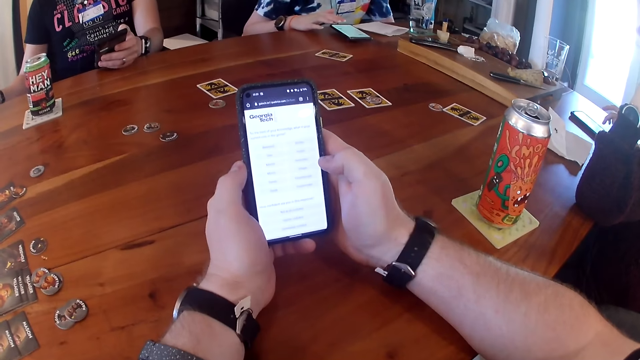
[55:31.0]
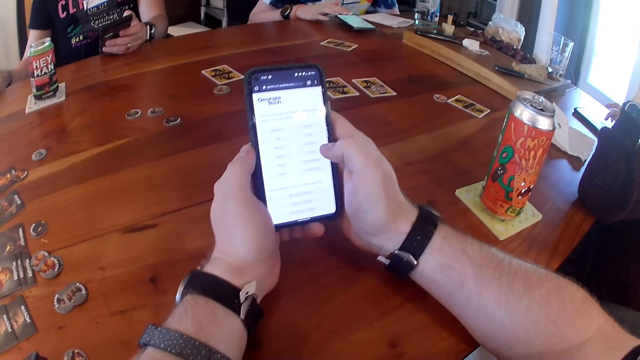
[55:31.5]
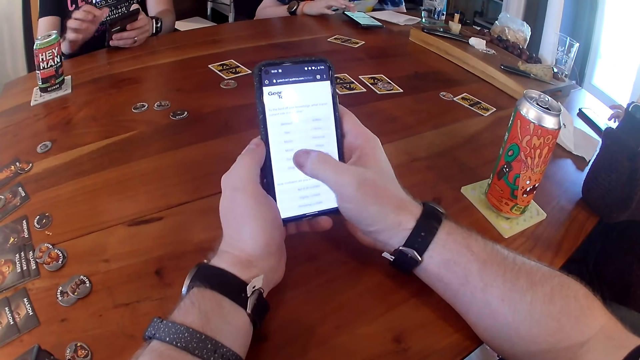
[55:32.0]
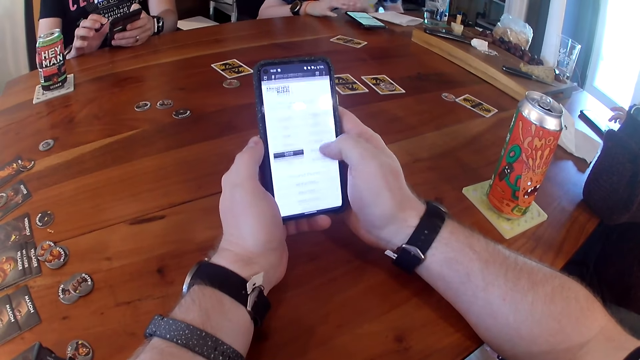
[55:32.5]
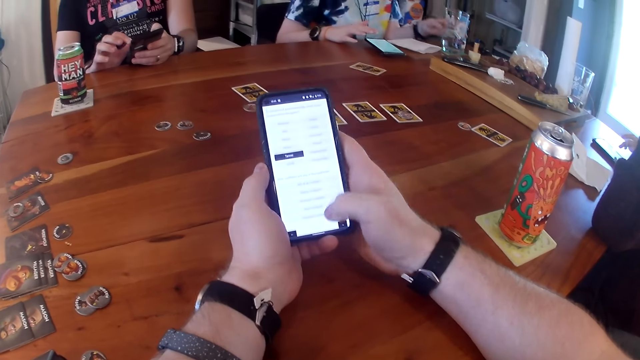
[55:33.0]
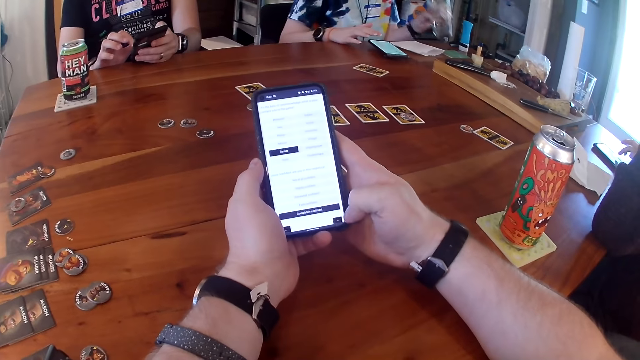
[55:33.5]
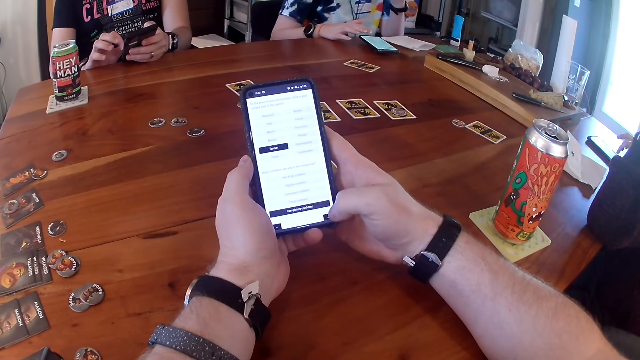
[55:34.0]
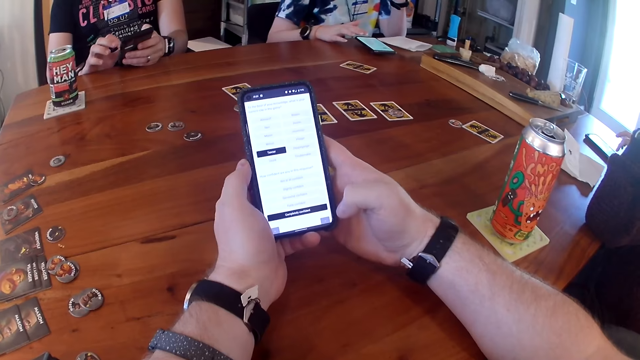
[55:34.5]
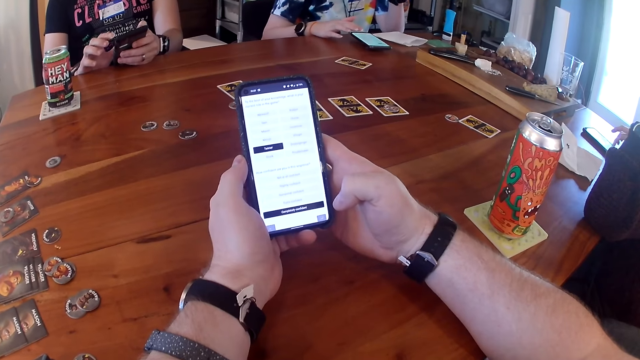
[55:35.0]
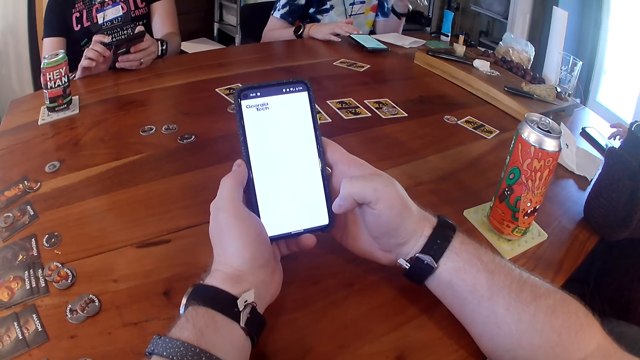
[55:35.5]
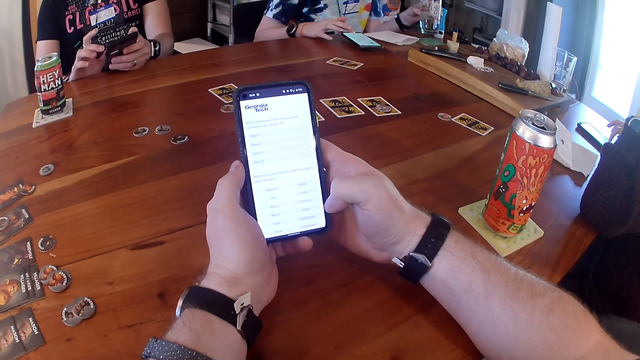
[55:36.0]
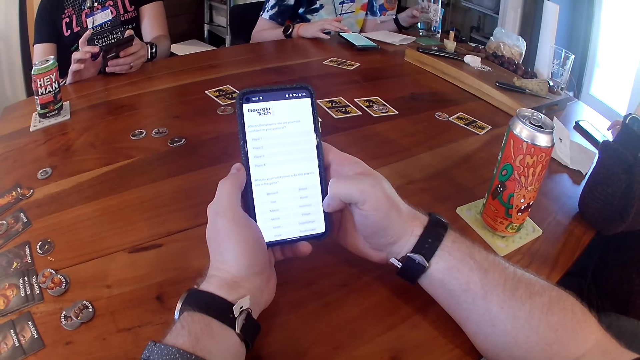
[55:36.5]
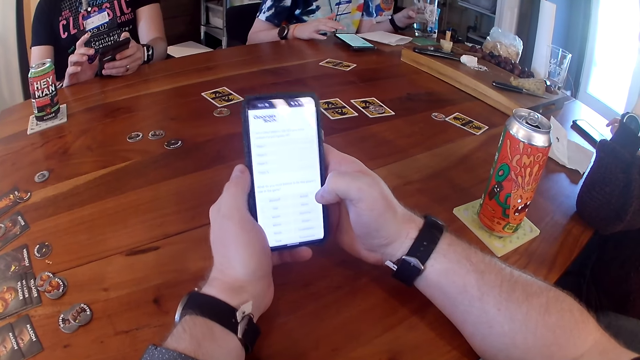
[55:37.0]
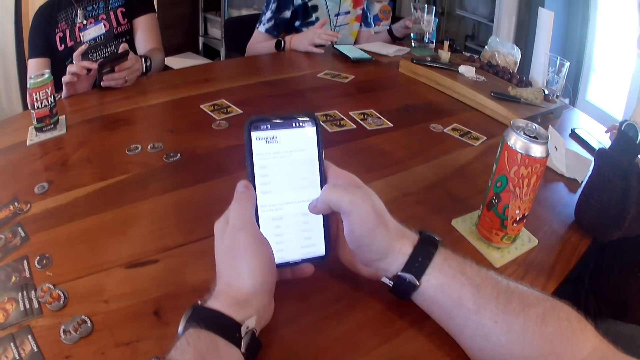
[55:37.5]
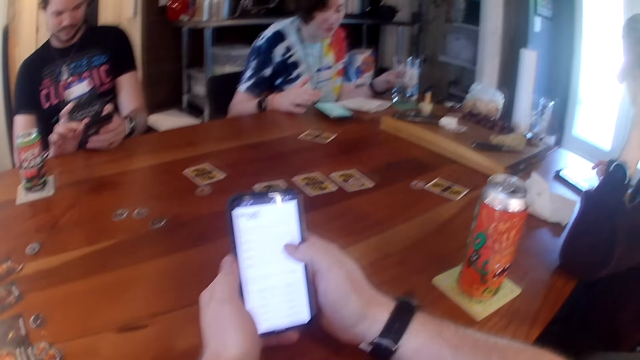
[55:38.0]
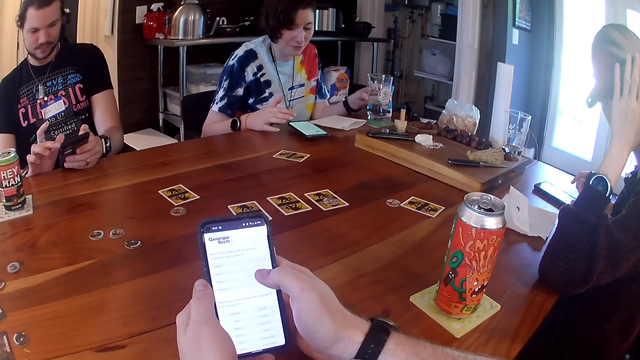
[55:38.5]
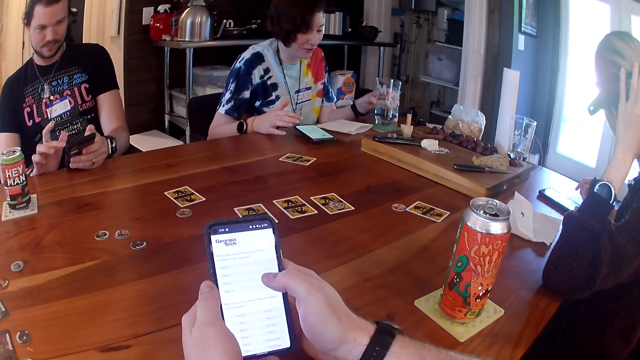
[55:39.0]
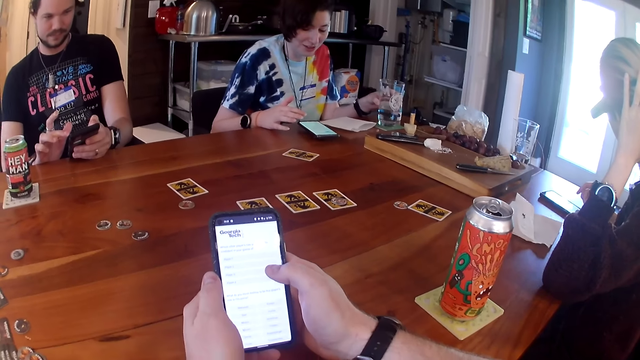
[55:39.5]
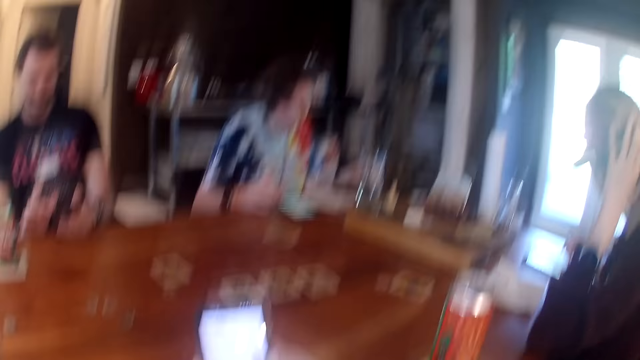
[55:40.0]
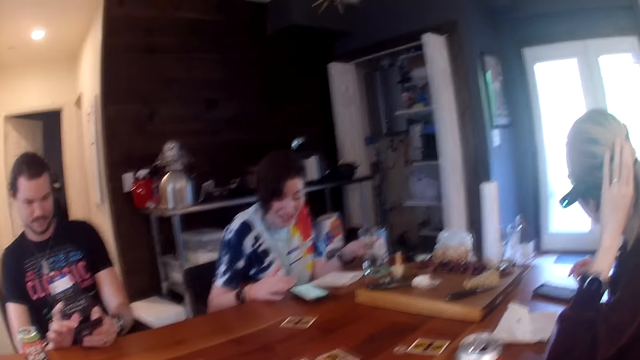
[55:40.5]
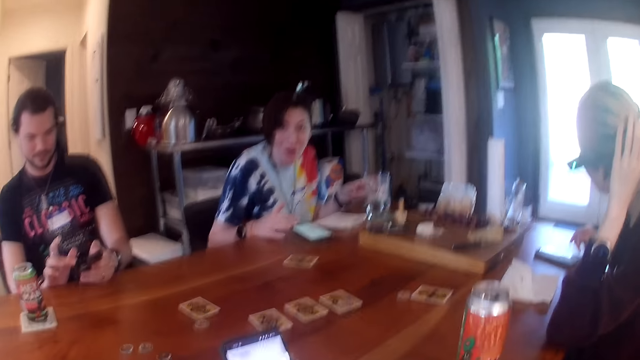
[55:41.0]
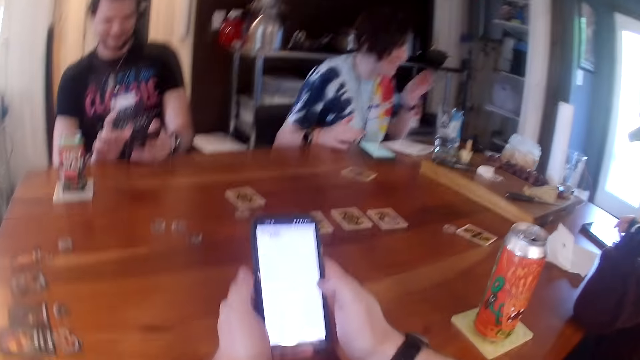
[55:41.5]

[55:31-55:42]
A woman picks up a cup of water from the table with her left hand. A man operates the black phone with both hands. The woman drinks water. Another woman places her left hand on her head. The first woman places the cup of water in her left hand on the table.

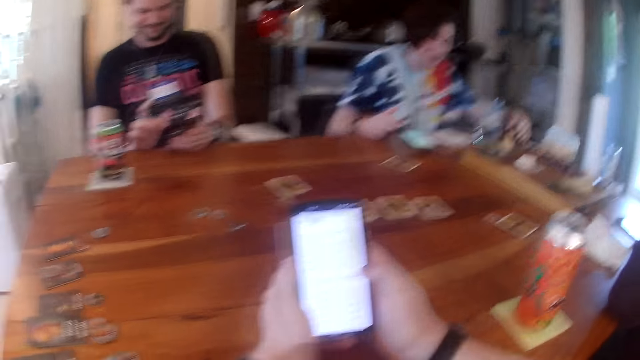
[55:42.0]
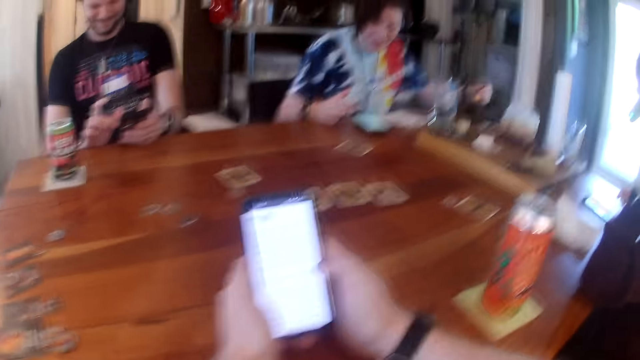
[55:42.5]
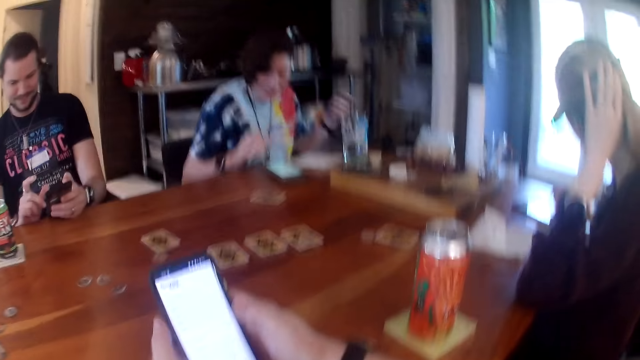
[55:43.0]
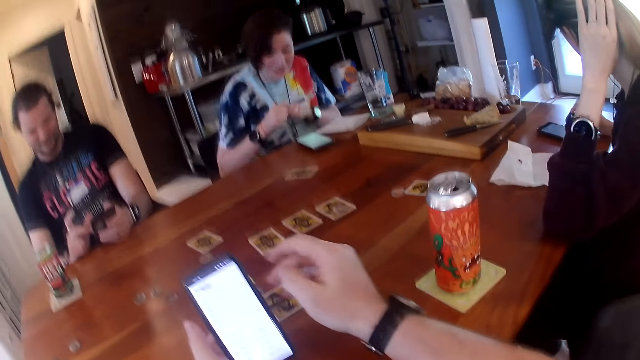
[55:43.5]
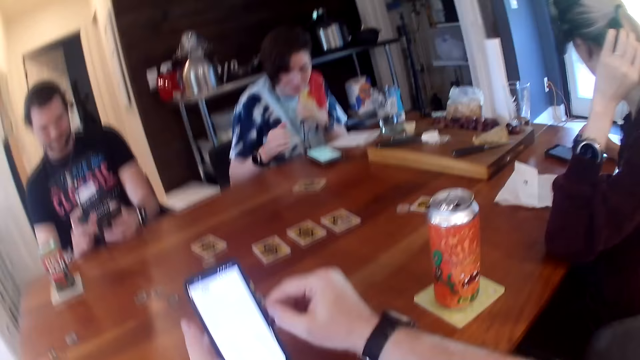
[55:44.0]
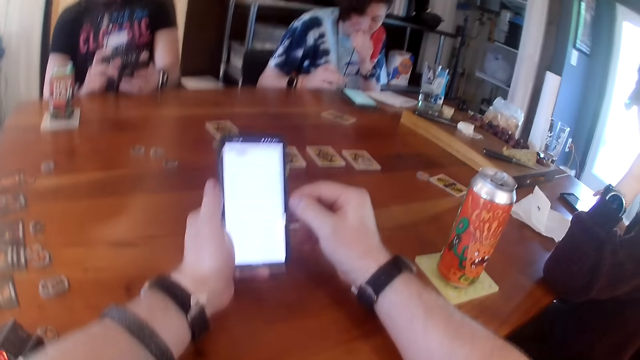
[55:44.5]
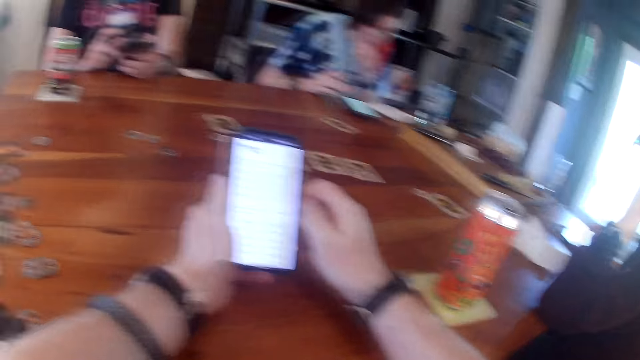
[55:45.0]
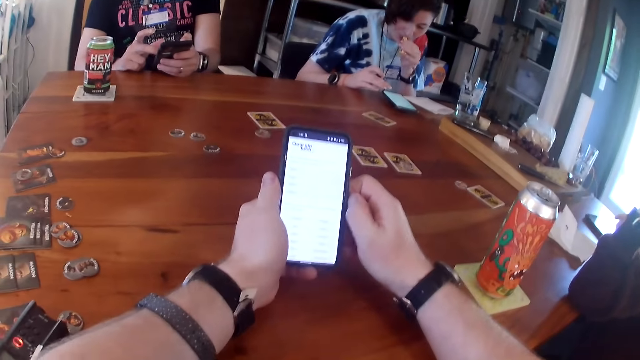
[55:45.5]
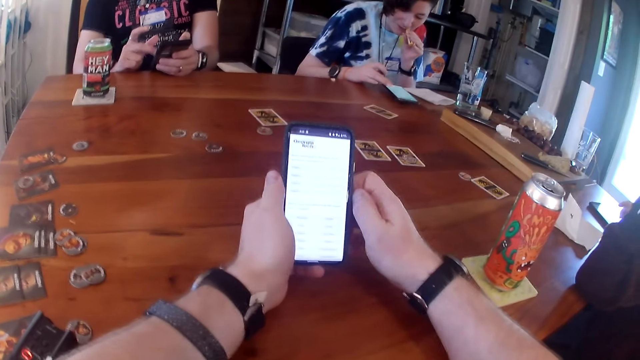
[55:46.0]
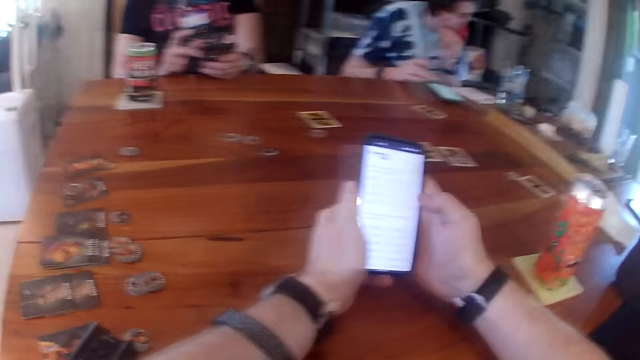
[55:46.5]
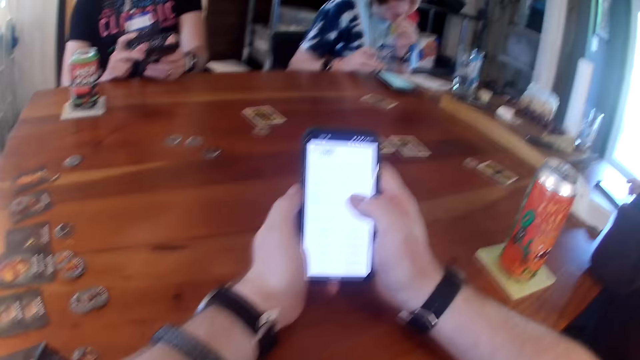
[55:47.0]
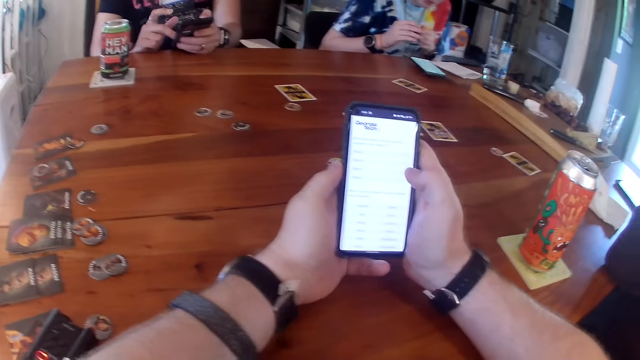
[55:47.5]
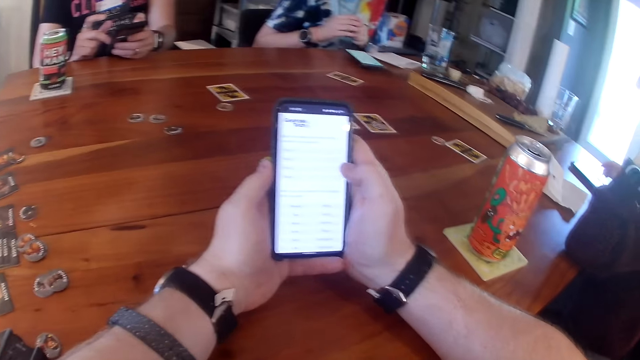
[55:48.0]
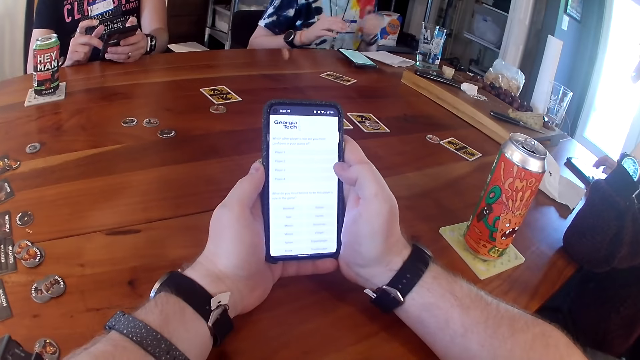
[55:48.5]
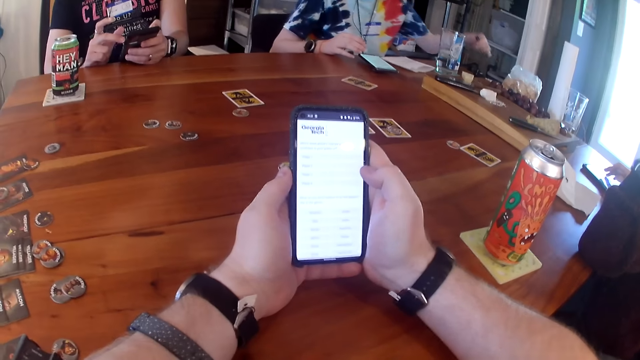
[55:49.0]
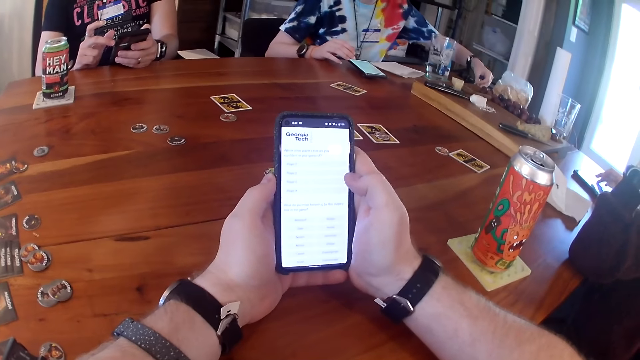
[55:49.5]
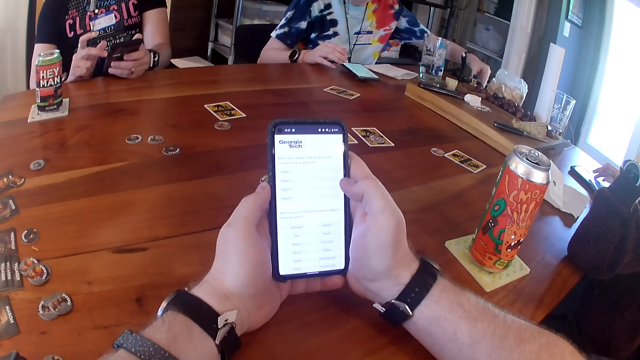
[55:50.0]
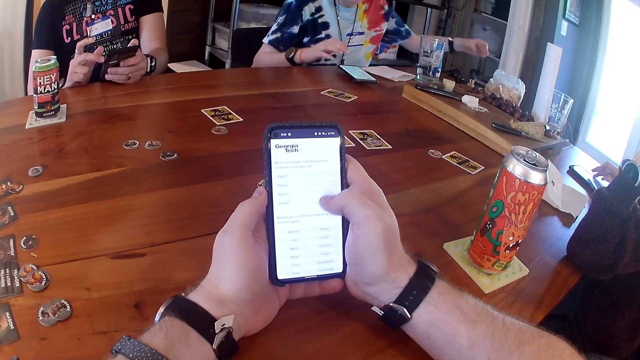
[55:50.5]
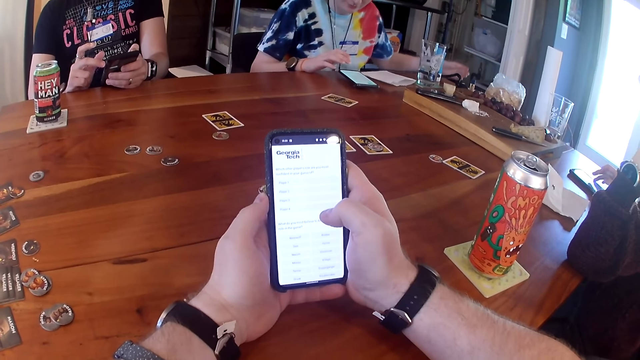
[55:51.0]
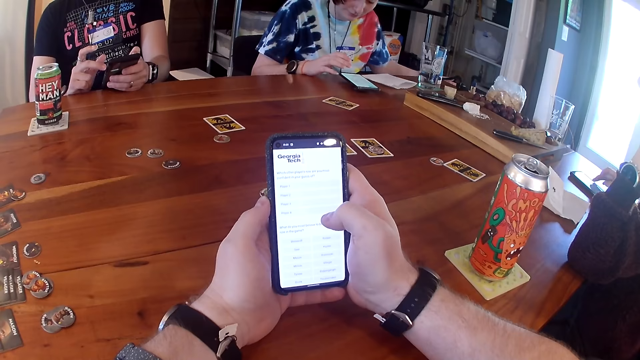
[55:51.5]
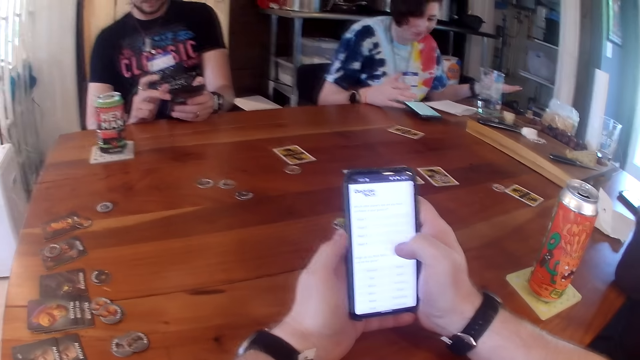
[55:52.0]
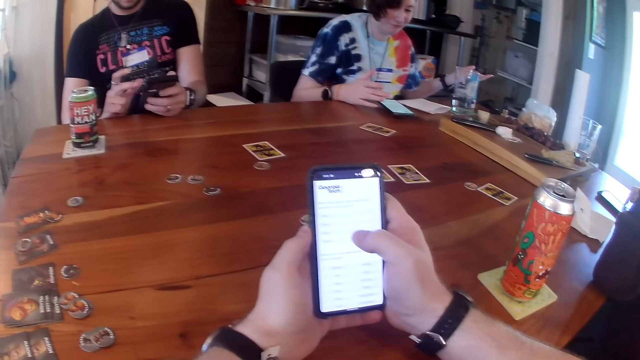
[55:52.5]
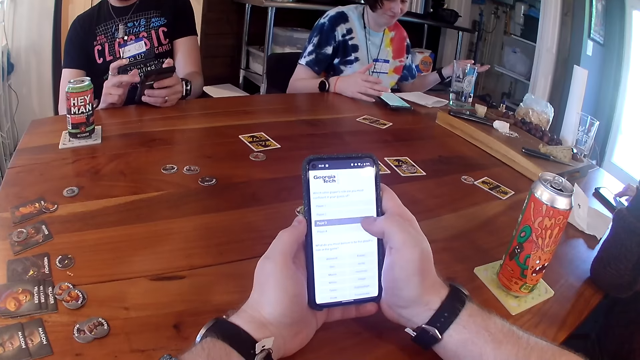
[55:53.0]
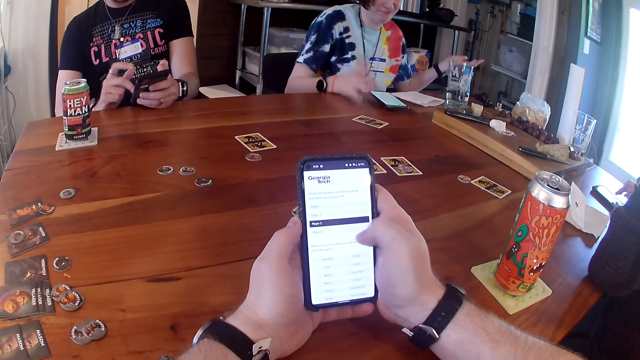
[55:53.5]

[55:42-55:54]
A woman picks up a lip balm from the table with her left hand. The woman opens the lip balm with both hands. The woman rubs the lip balm in her left hand on her lips. The woman eats a snack. The woman holds the lip balm in both hands. The woman closes the lip balm with her left hand. The woman places the lip balm in her left hand on the table.
